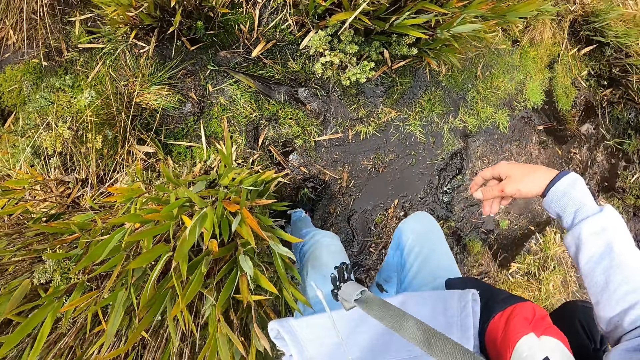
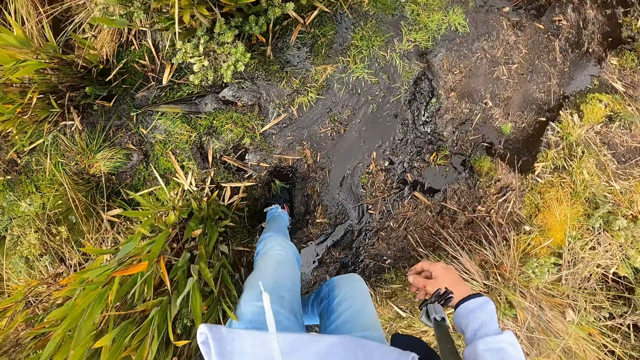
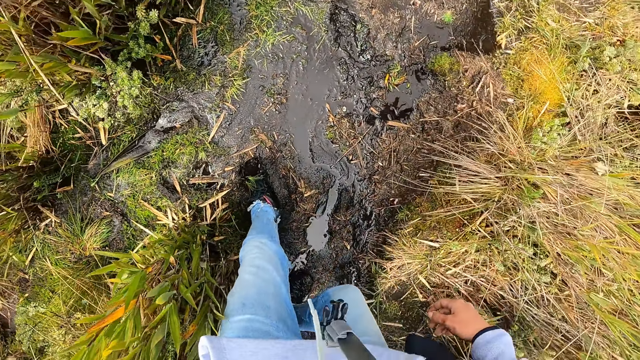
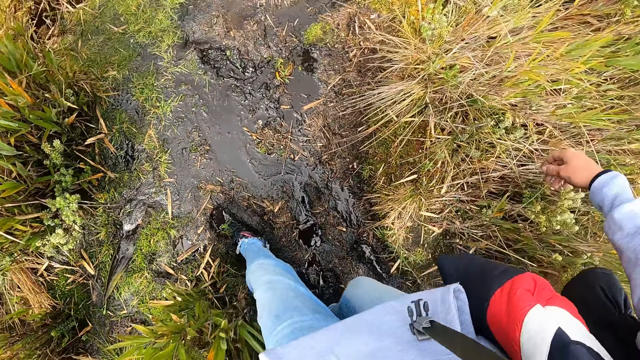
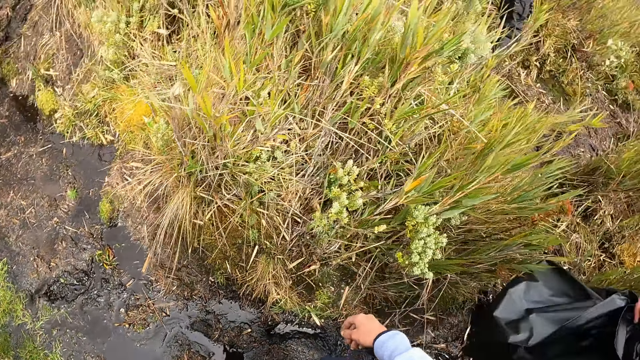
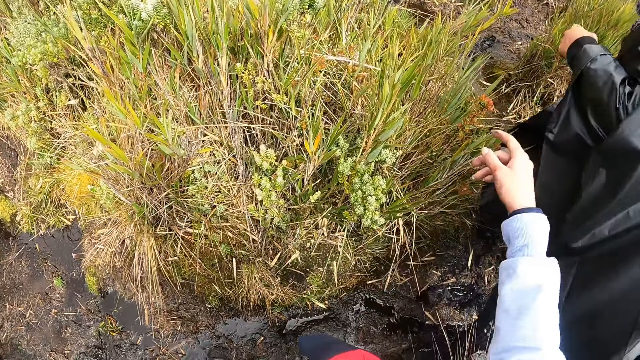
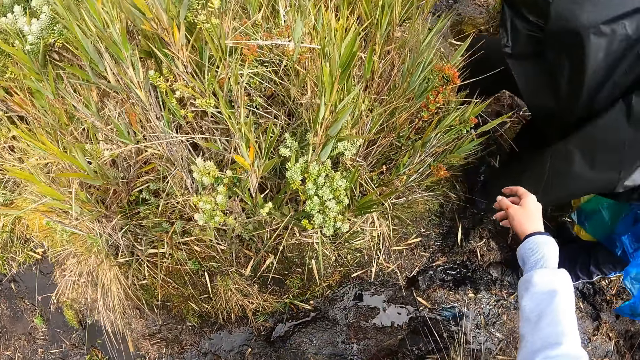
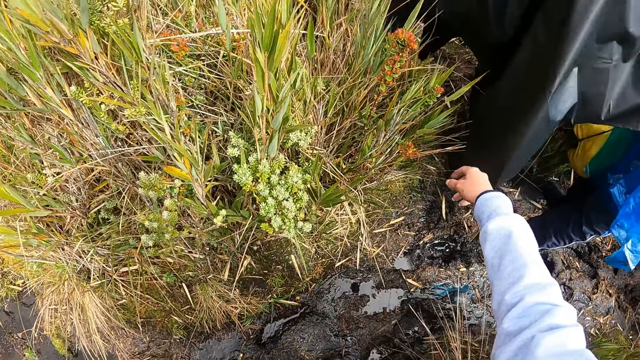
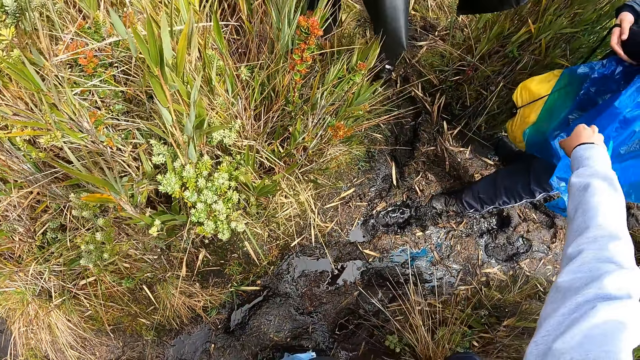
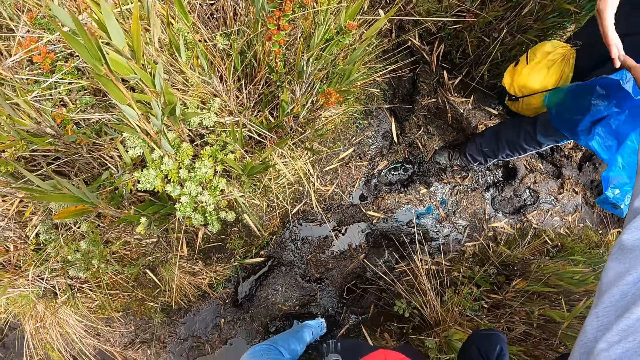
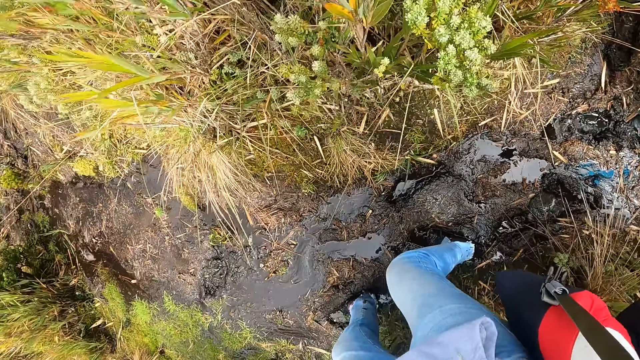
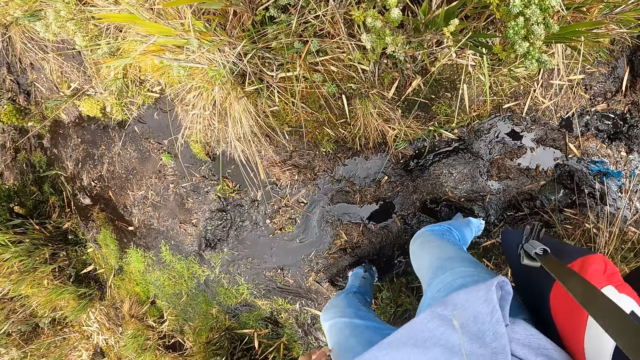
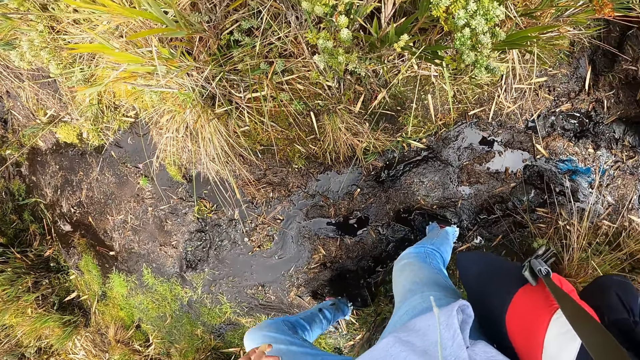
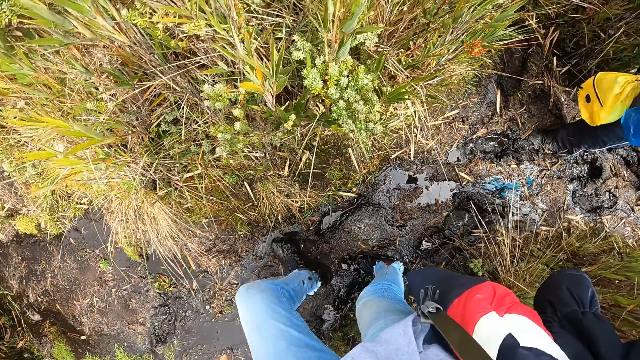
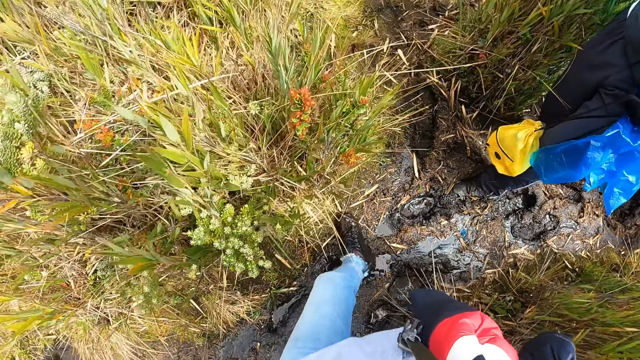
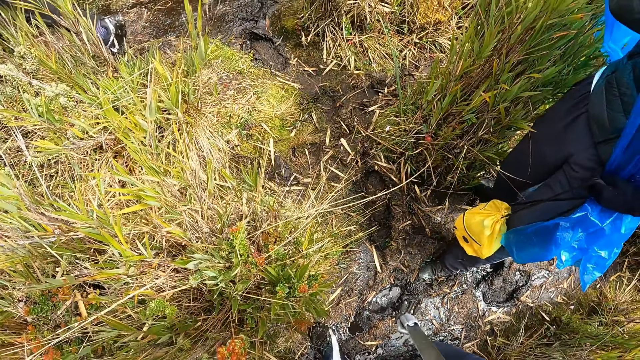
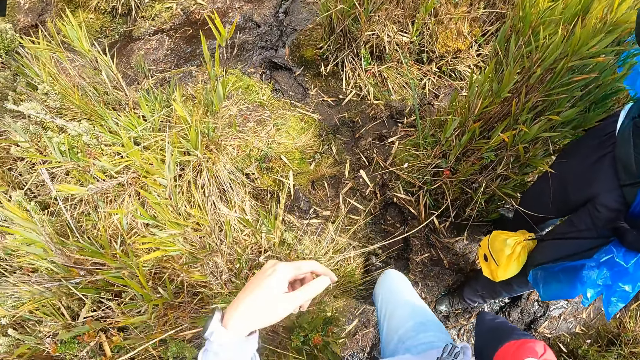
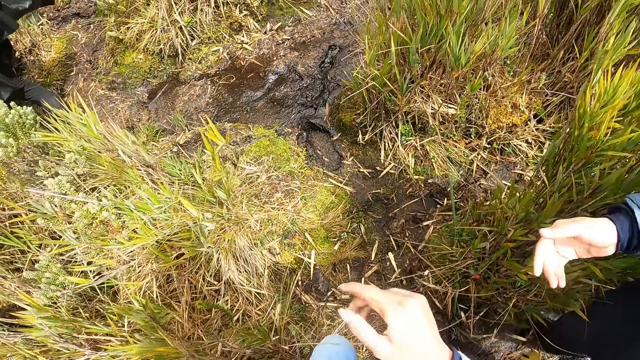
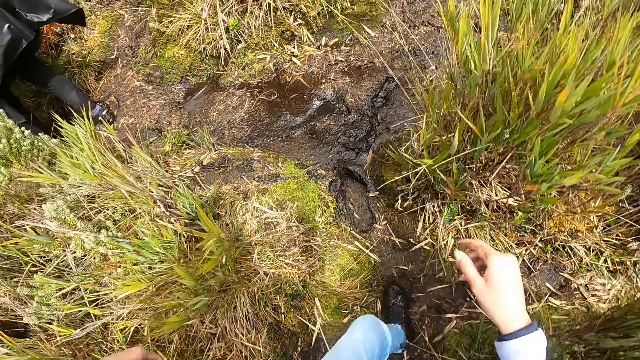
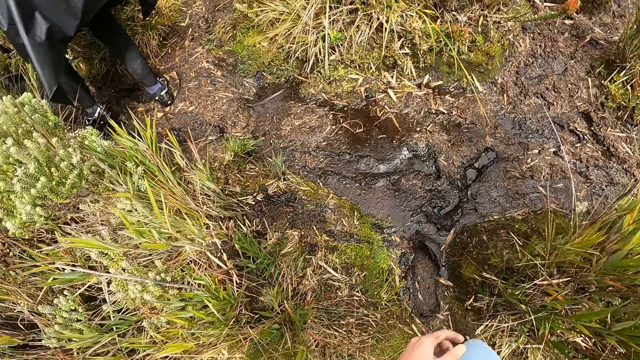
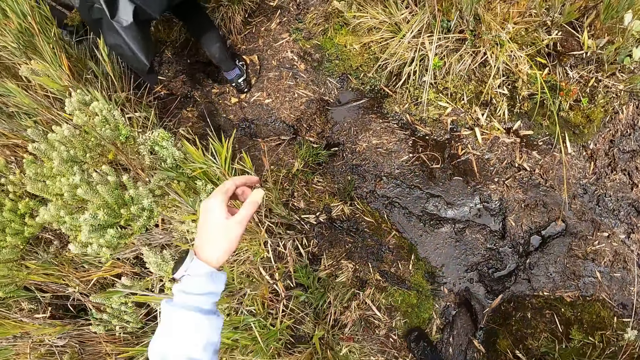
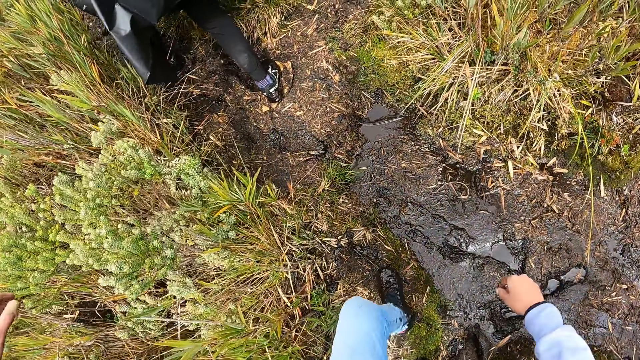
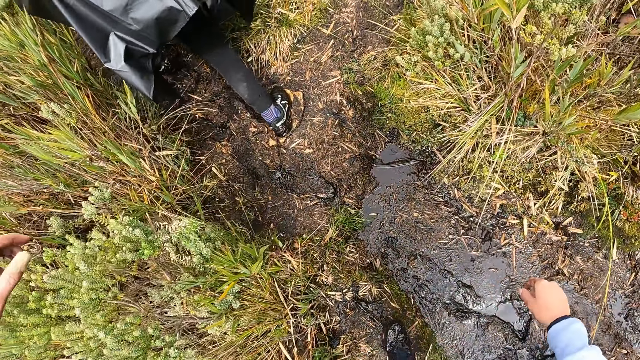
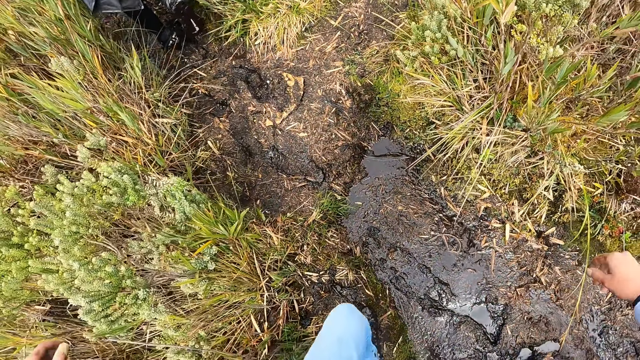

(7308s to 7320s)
A man hikes past the camera wearer on the path in the forest. The camera wearer stretches his right hand towards another man. The other man holds the camera wearer's right hand with his right hand. The camera wearer stands on the path in the forest. He walks on the path in the forest.

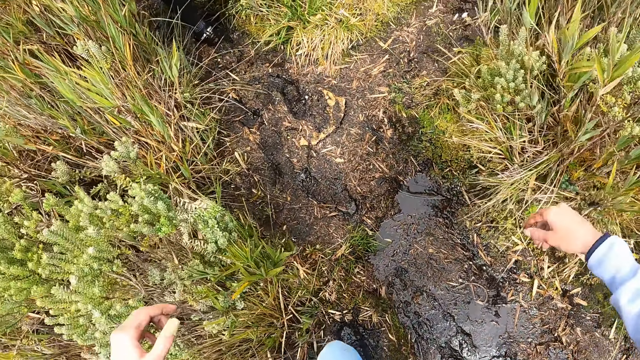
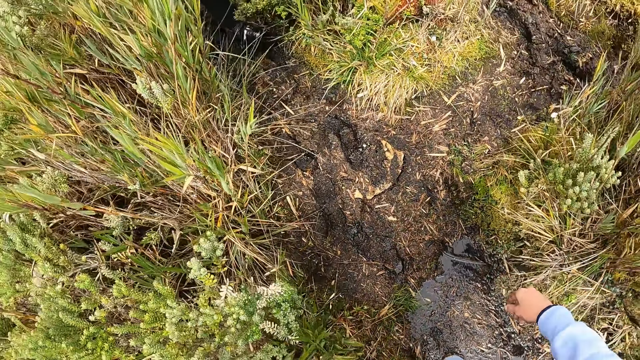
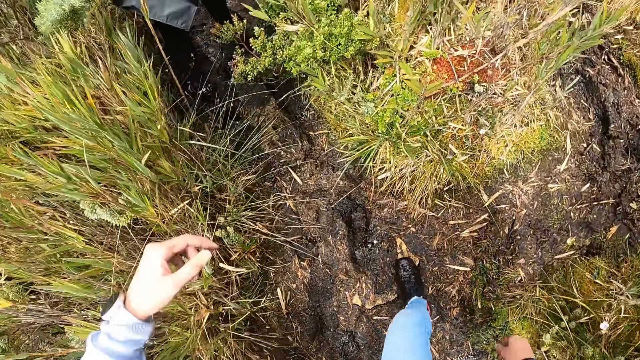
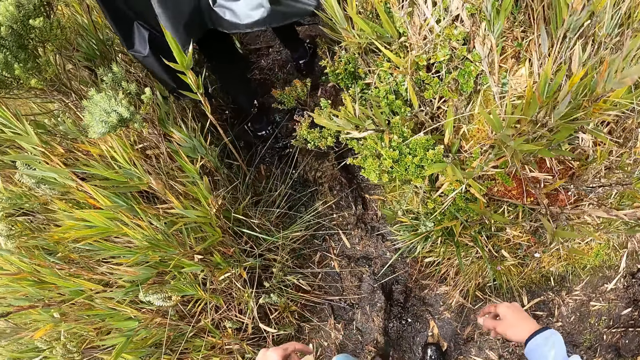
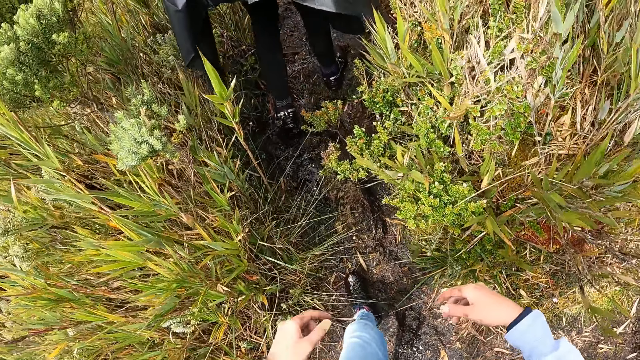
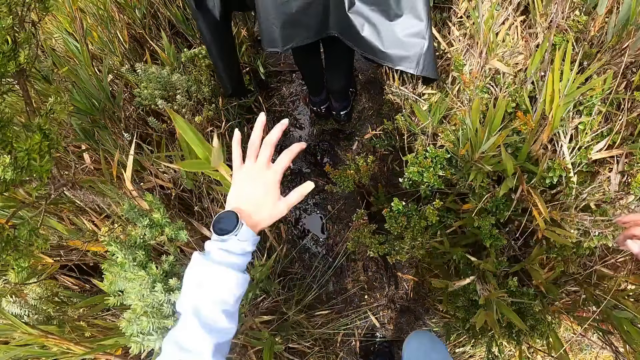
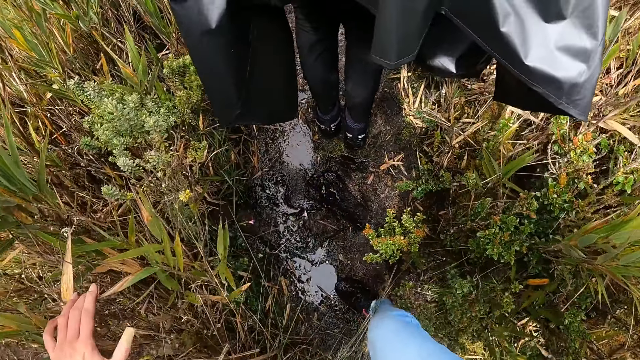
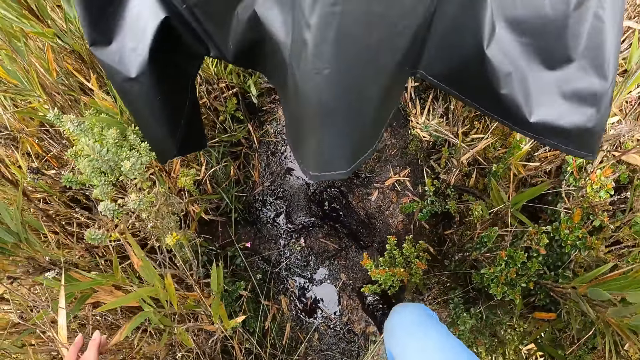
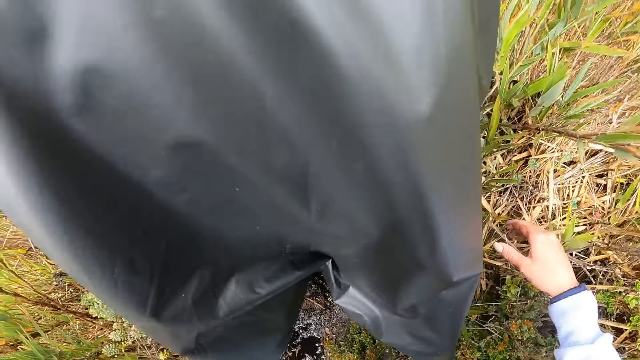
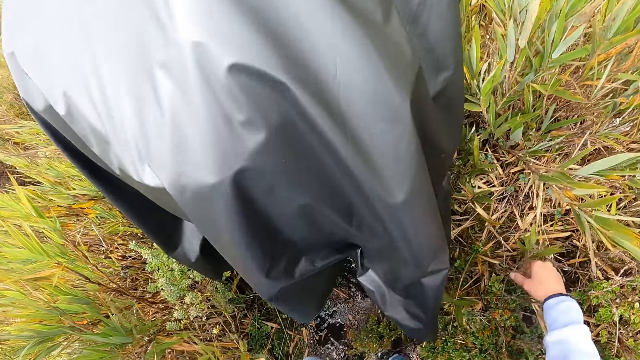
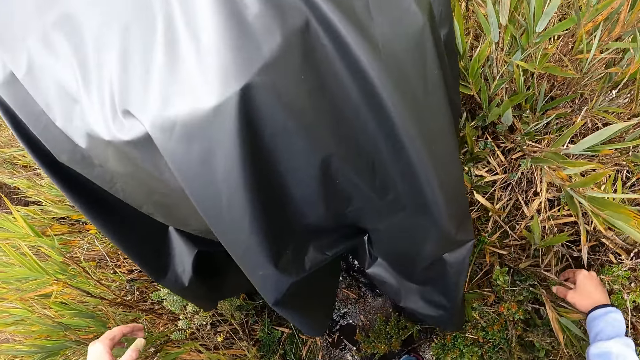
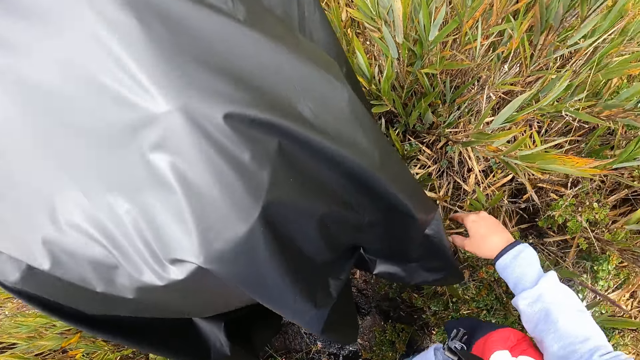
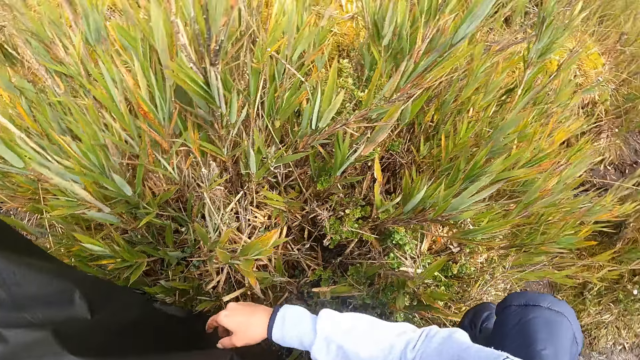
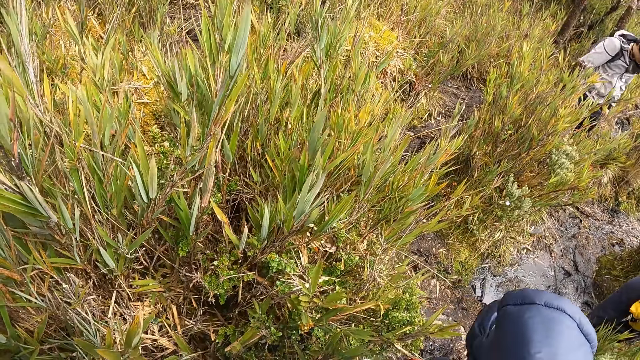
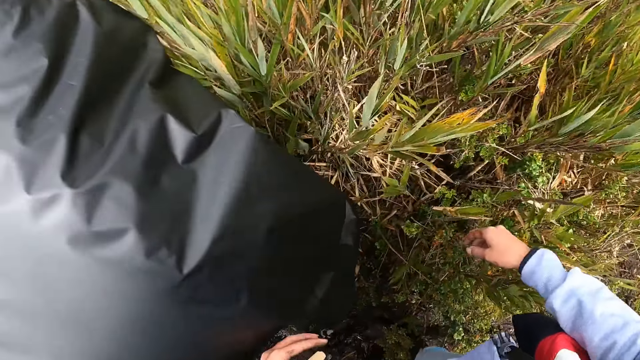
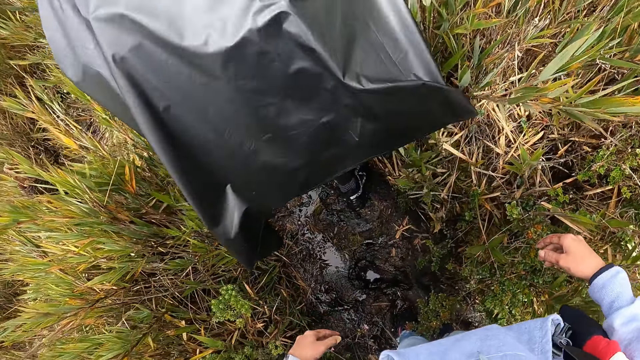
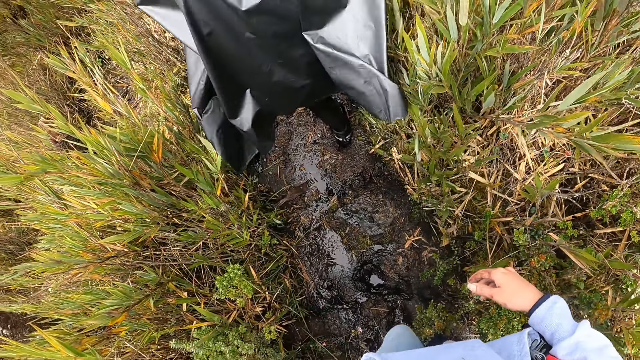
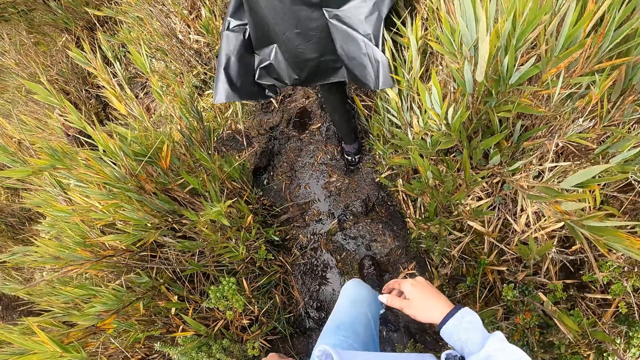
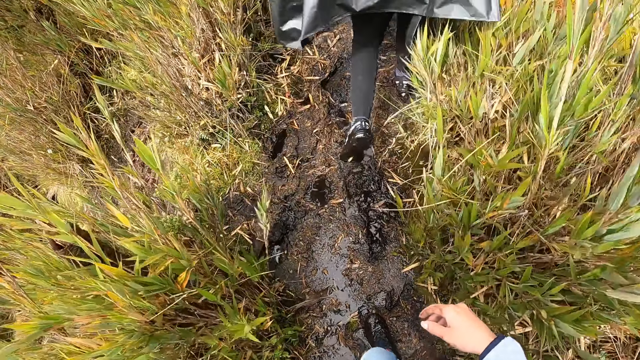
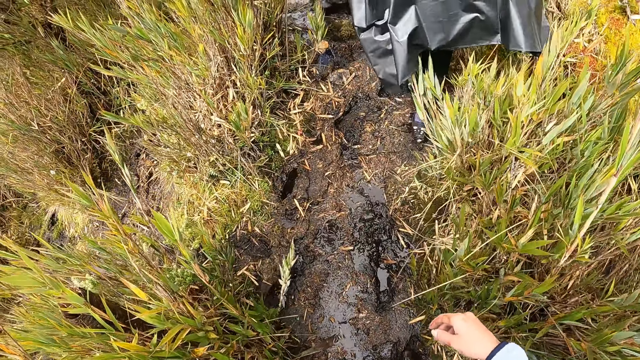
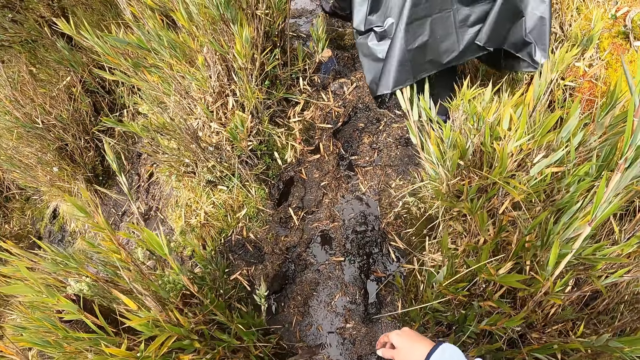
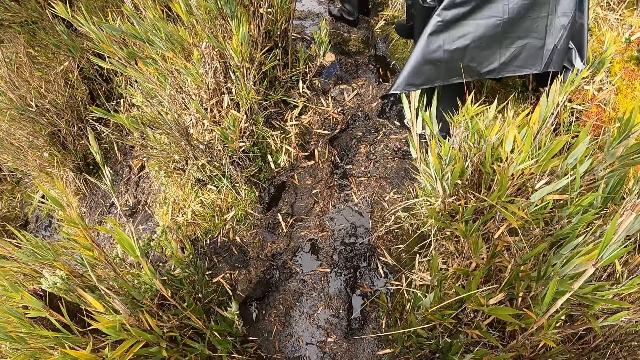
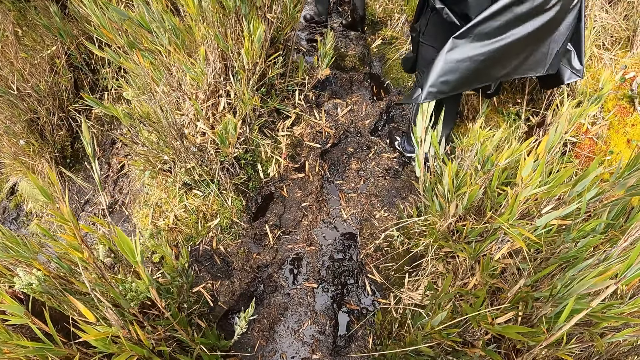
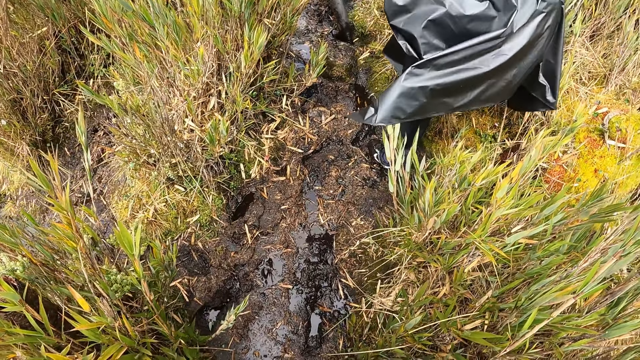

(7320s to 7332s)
A man stands on the path in the forest. The camera wearer stands on the path in the forest. The man walks on the path in the forest. The camera wearer stands on the path in the forest.
